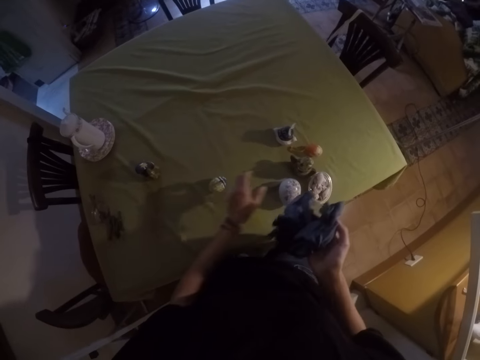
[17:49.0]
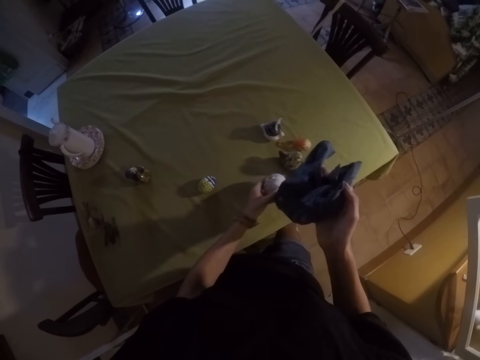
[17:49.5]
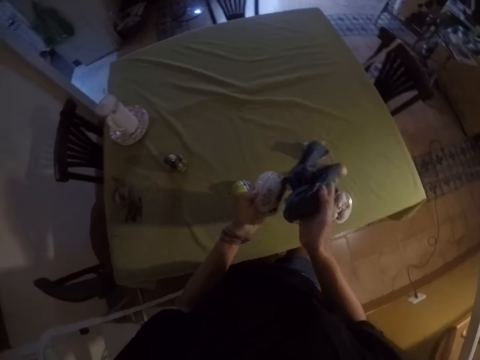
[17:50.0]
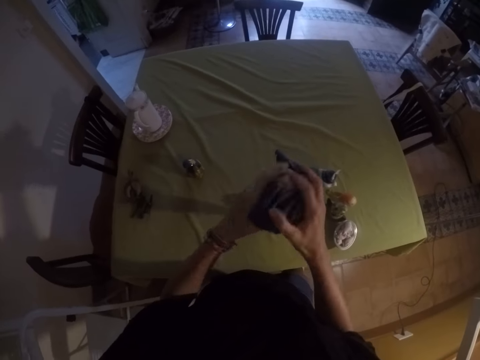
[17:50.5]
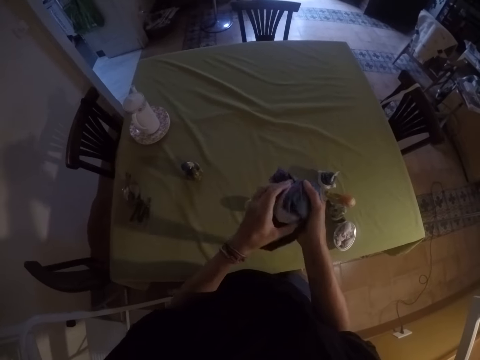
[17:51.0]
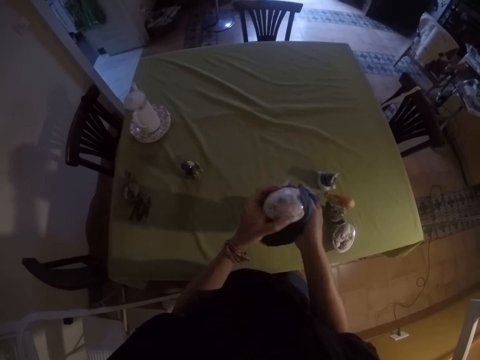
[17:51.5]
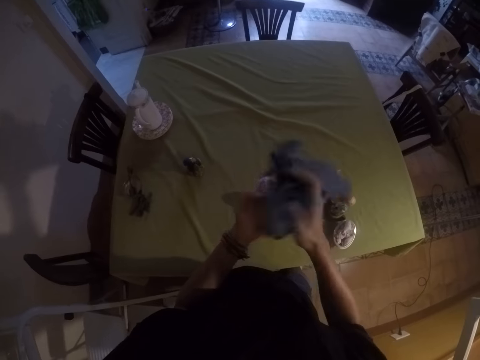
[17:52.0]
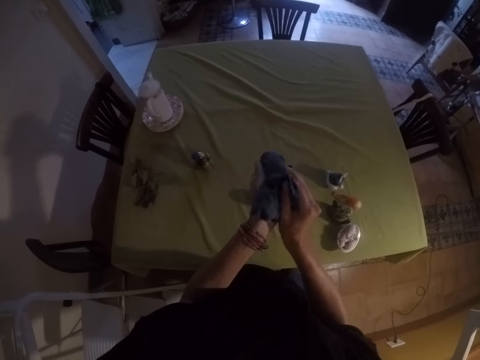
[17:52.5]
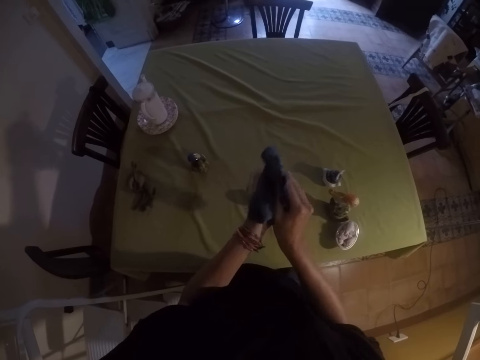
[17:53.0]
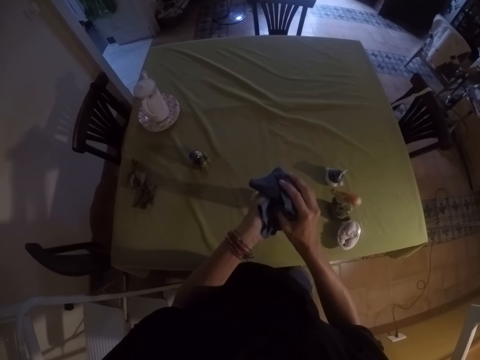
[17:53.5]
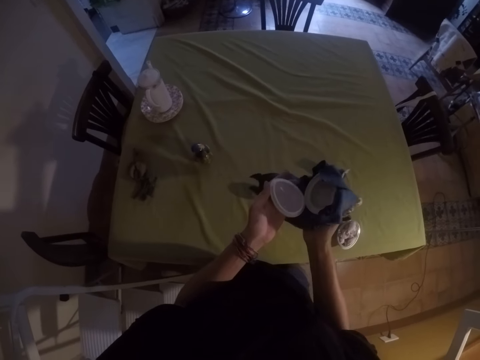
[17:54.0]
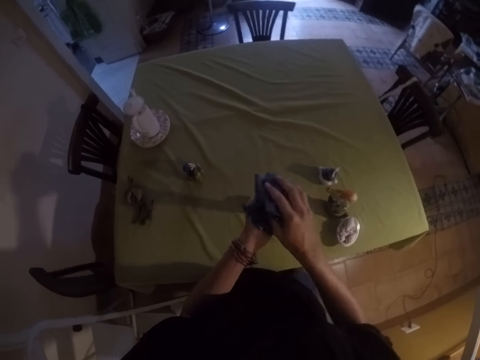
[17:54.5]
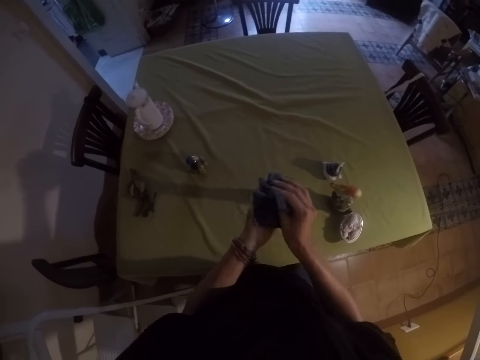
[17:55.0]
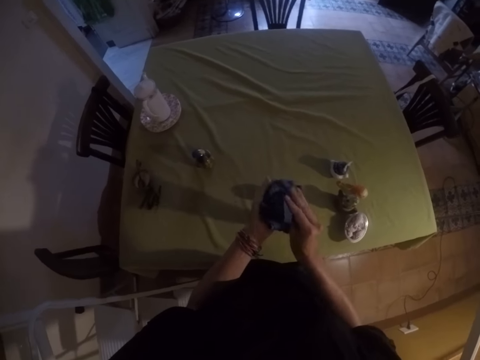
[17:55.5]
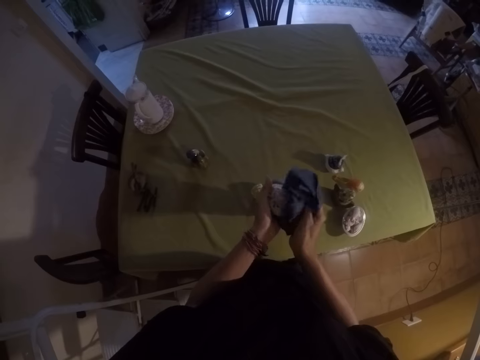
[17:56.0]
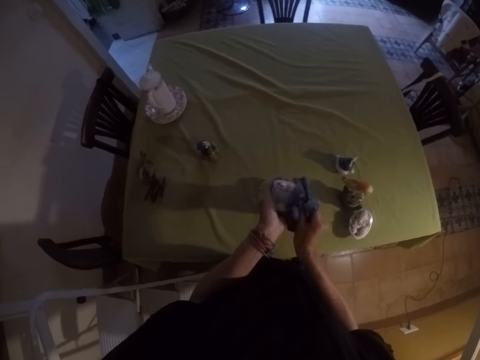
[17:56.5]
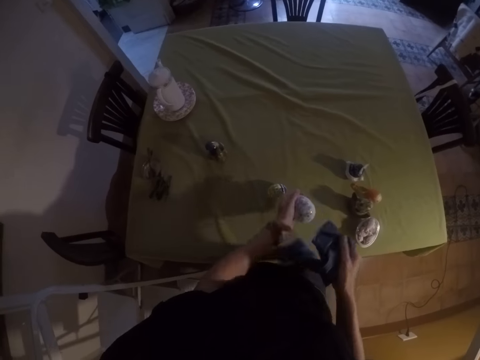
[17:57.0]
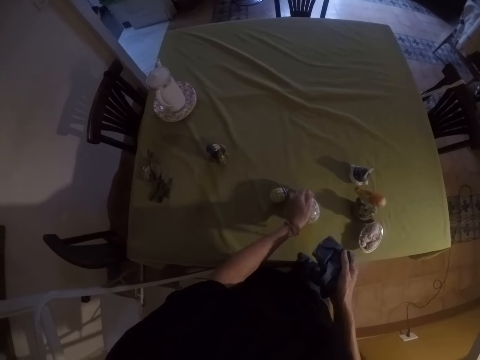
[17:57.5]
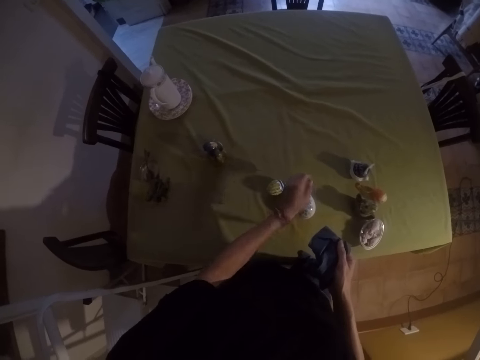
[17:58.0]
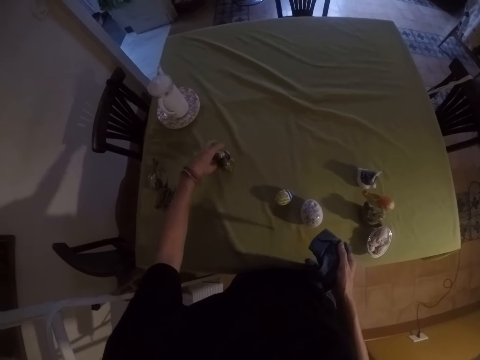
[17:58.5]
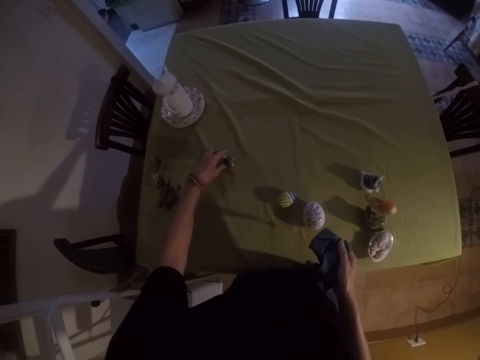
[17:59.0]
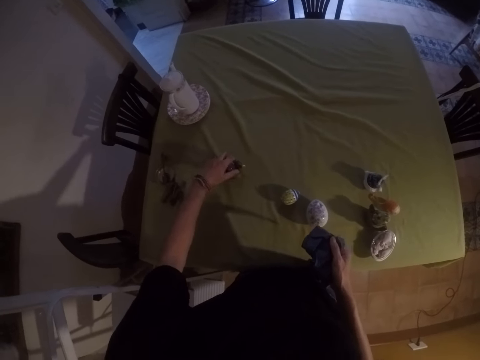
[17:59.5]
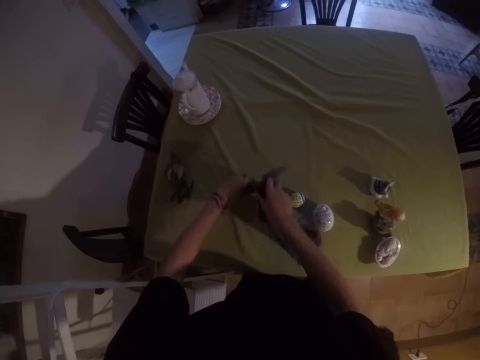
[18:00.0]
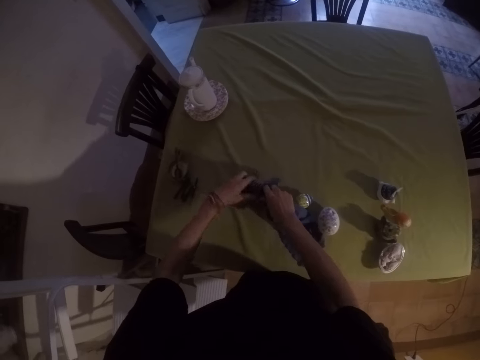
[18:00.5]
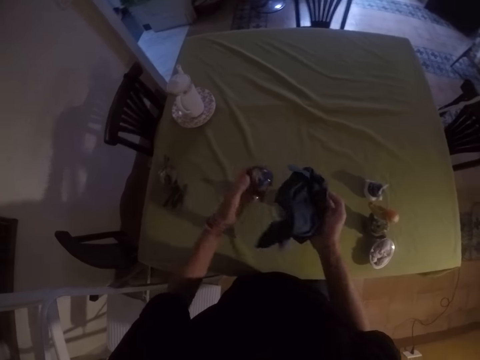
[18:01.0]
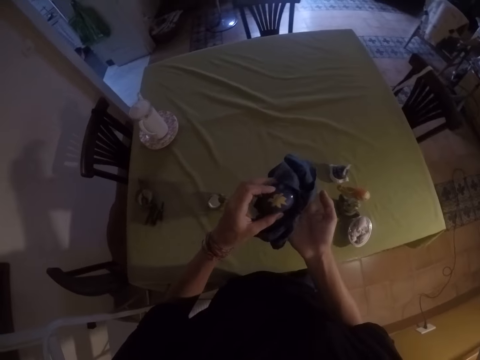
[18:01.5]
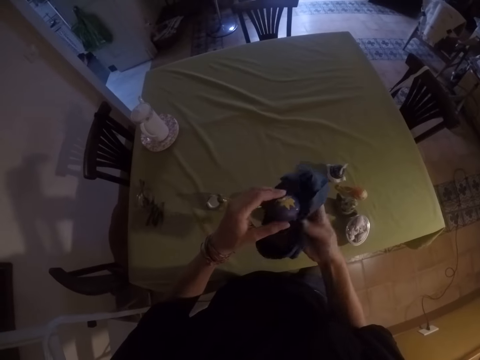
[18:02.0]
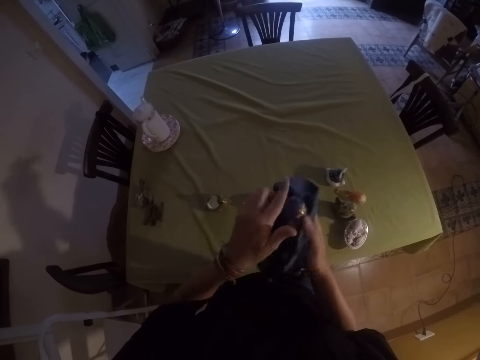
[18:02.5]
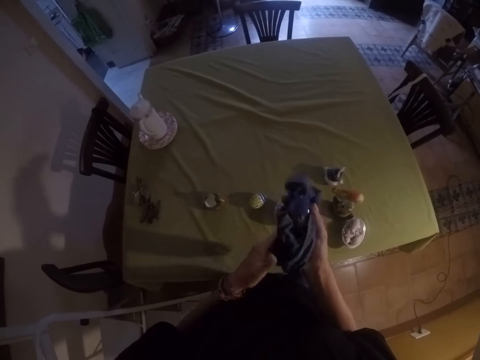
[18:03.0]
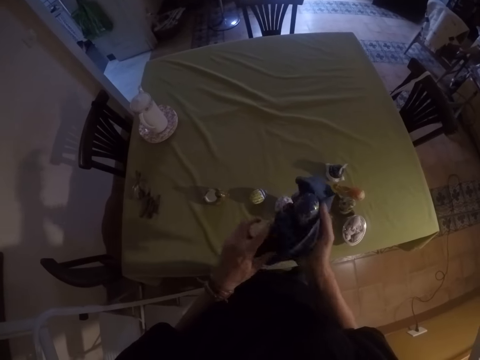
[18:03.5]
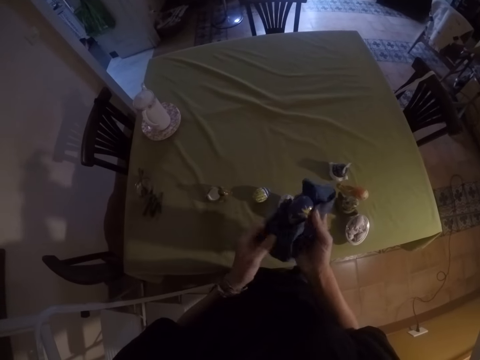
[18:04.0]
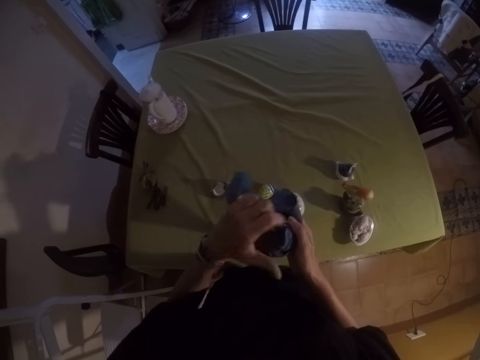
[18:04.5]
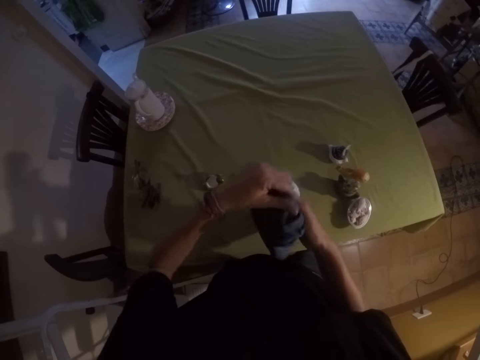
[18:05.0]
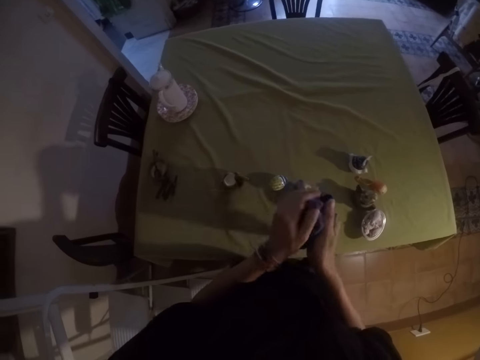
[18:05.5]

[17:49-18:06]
The camera wearer places the shell on the table. They move their hand and pick a shell from the table. They wipe the shell with the towel. They place the shell on the table. They move their hand. They pick a shell from the table. They move their hand. They pick a shell from the table. They wipe the shell with the towel.

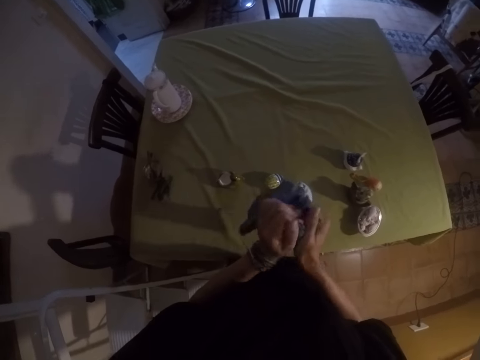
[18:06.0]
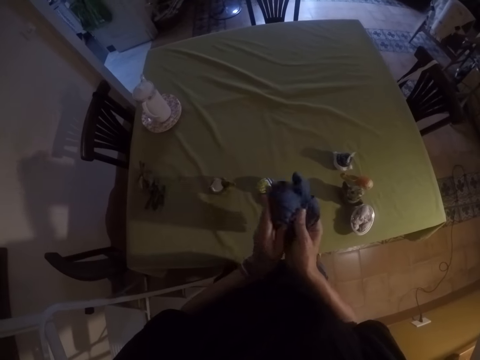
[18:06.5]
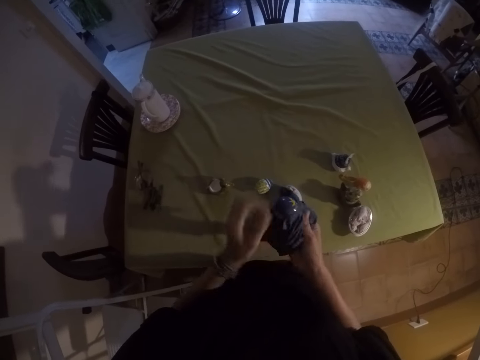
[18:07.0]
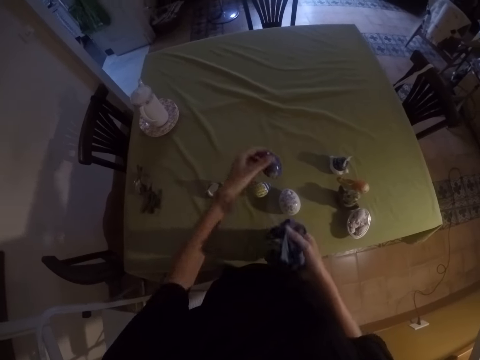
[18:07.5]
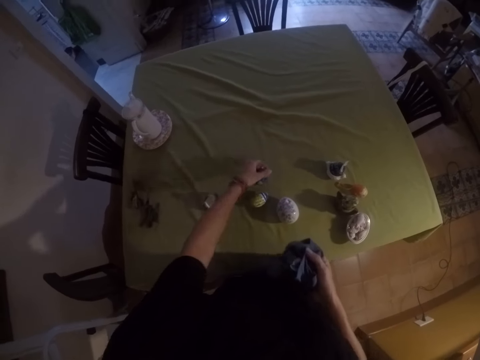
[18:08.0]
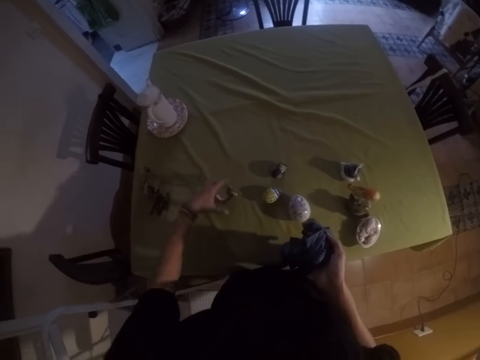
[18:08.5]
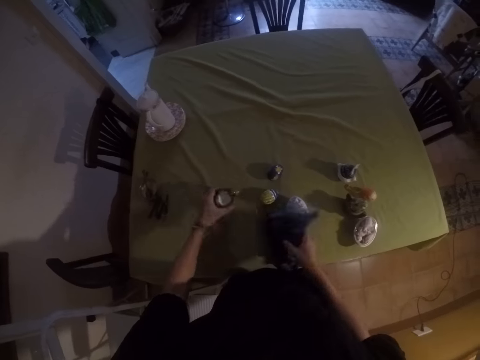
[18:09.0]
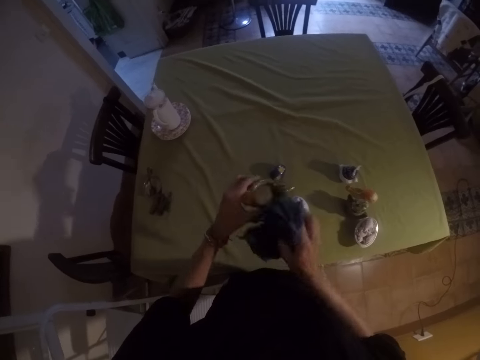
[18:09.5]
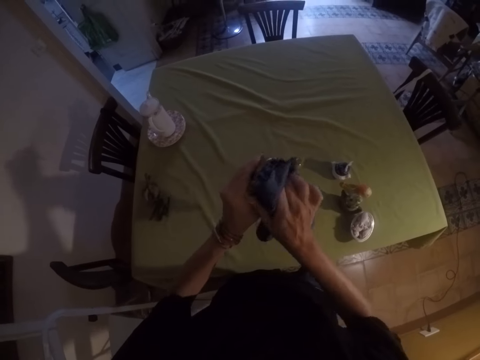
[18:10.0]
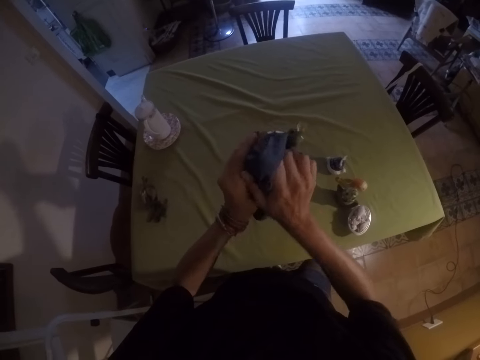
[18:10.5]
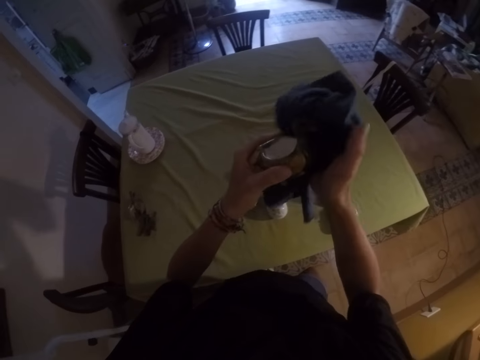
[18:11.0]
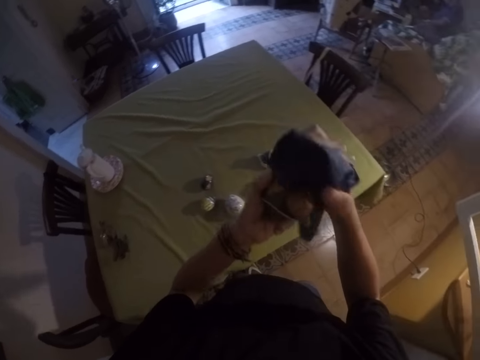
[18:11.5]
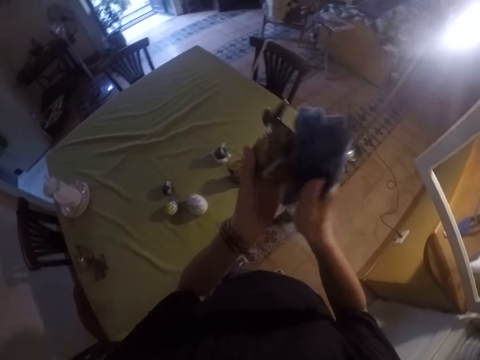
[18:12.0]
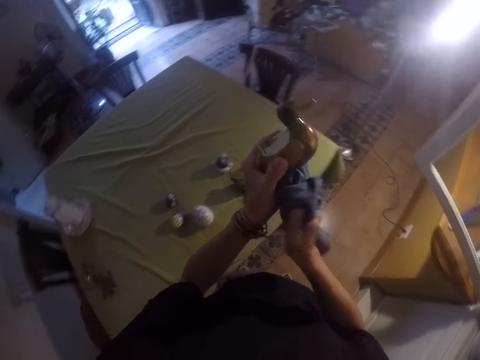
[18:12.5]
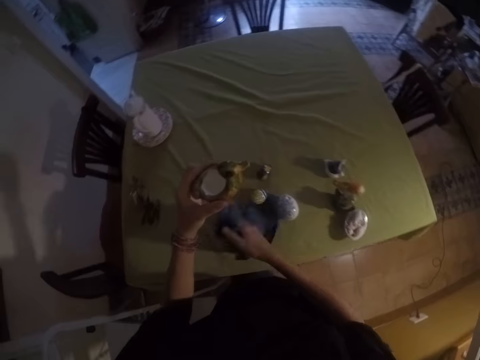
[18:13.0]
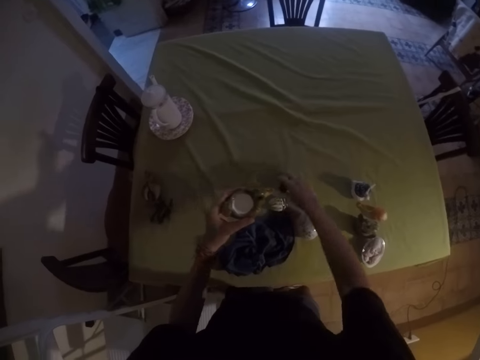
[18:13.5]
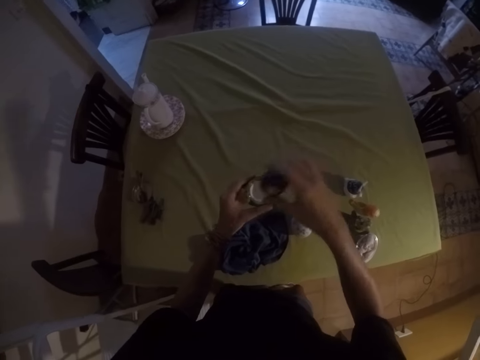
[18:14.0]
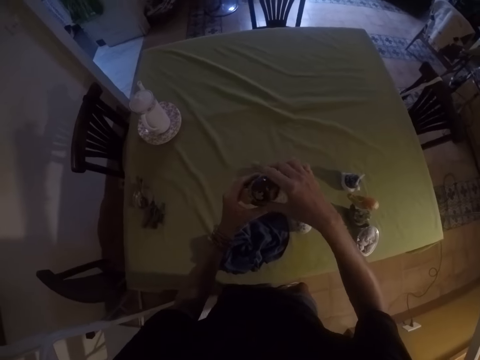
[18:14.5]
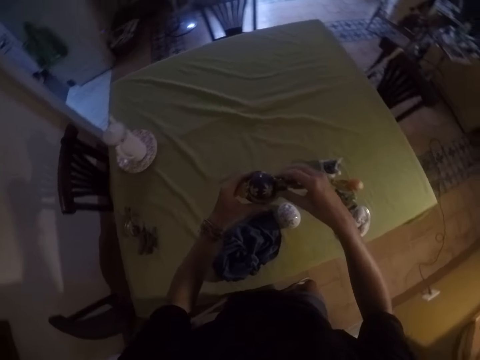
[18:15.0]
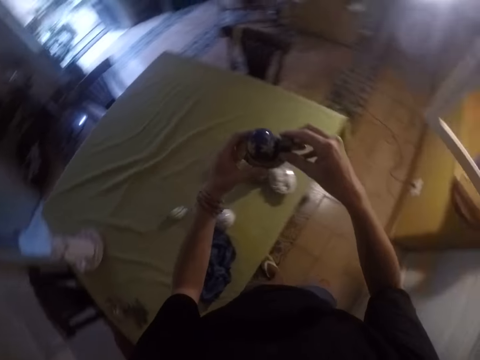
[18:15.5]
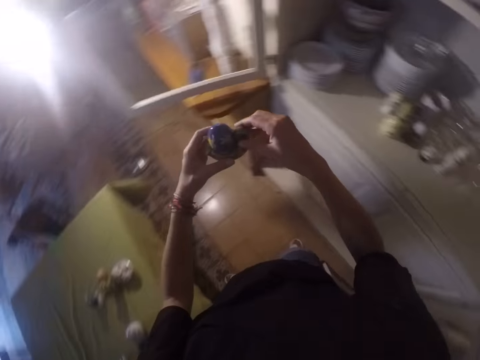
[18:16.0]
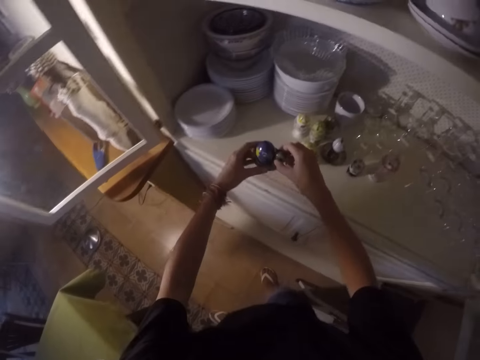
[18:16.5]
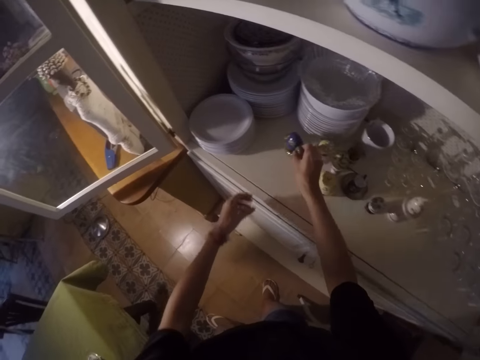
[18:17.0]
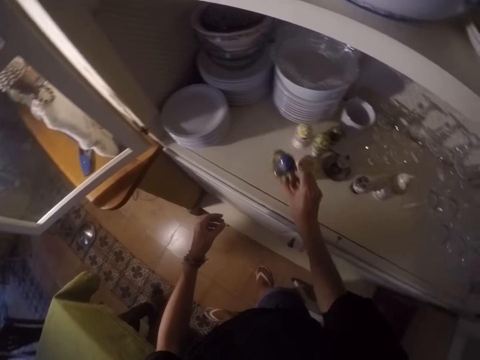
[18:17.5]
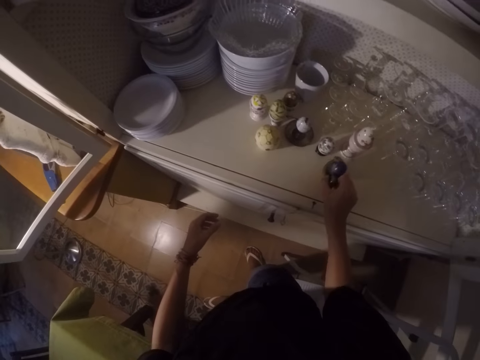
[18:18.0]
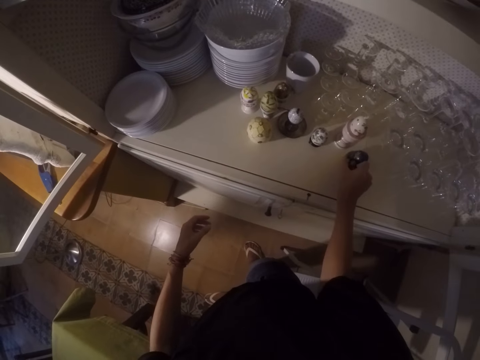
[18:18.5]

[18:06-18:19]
The camera wearer places the shell on the table. They move their hand. They pick a shell from the table. They wipe the shell with the towel. They drop the towel on the table. They pick the shell from the table. They put the shell on the other shell. They carry the shells with two hands. They remove one hand from the shells. They place the shells in the cabinet. They move the shells in the cabinet.
